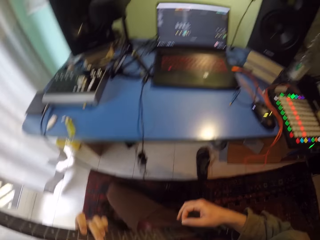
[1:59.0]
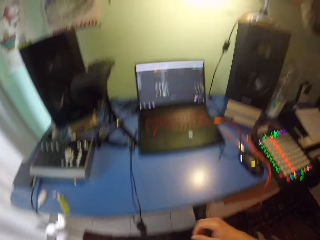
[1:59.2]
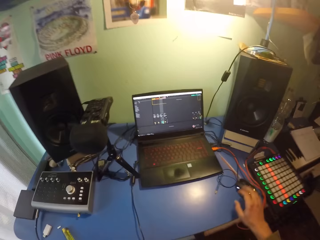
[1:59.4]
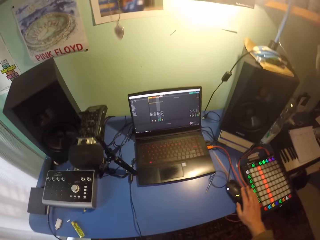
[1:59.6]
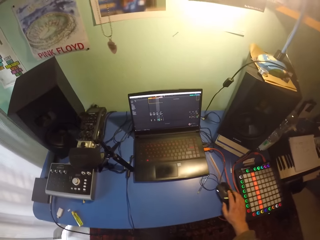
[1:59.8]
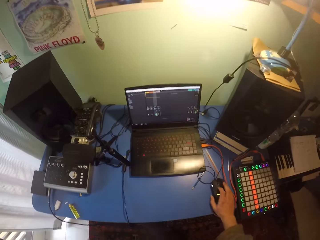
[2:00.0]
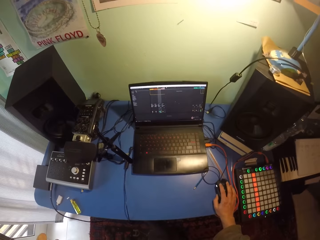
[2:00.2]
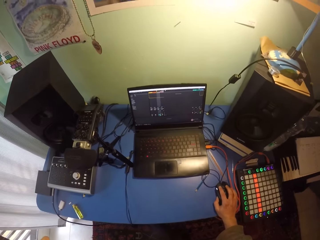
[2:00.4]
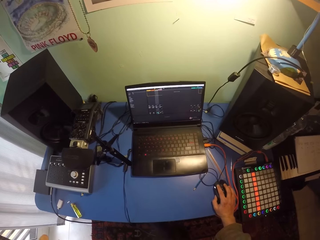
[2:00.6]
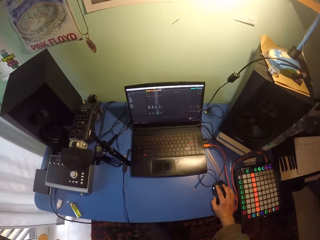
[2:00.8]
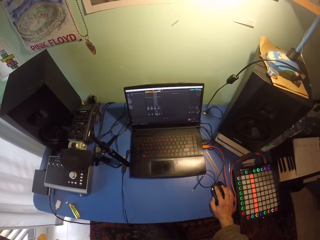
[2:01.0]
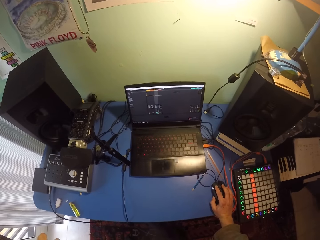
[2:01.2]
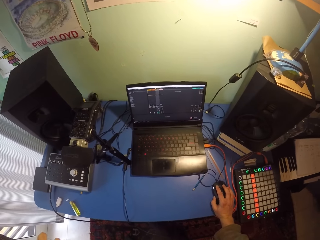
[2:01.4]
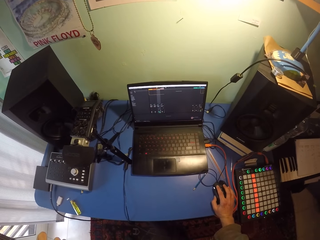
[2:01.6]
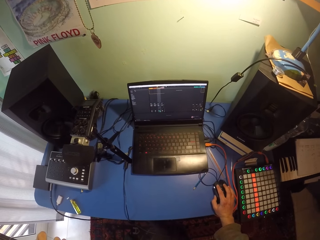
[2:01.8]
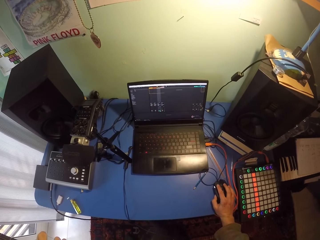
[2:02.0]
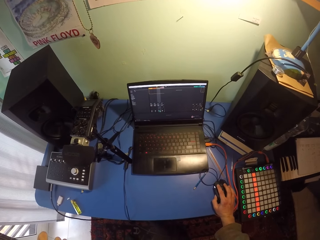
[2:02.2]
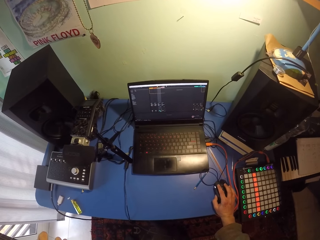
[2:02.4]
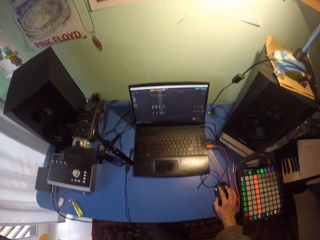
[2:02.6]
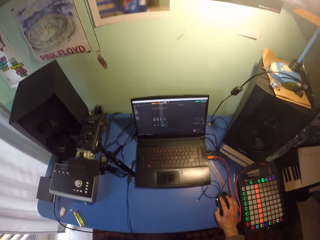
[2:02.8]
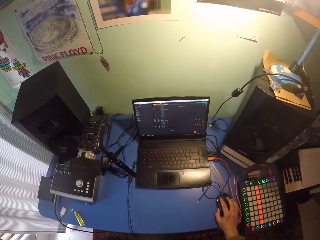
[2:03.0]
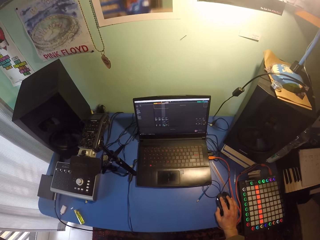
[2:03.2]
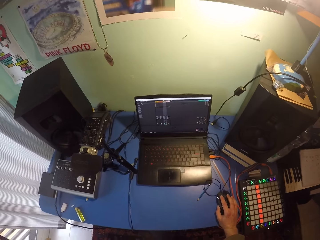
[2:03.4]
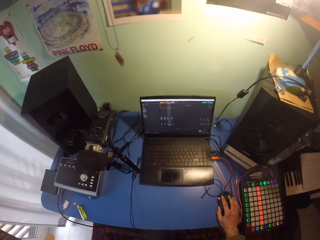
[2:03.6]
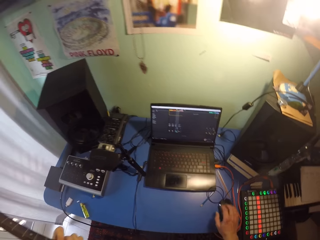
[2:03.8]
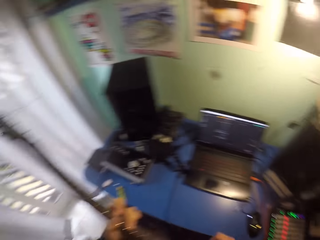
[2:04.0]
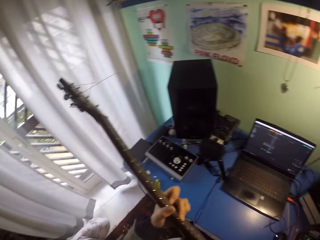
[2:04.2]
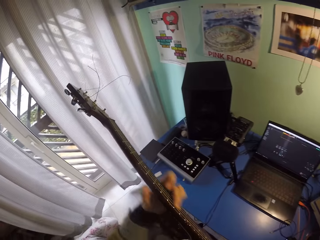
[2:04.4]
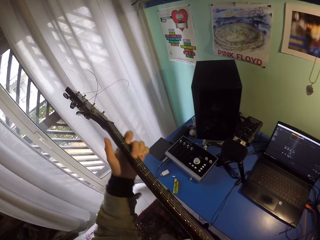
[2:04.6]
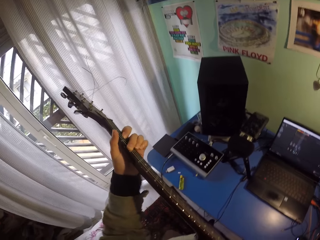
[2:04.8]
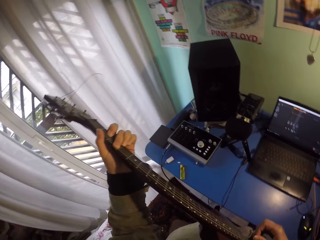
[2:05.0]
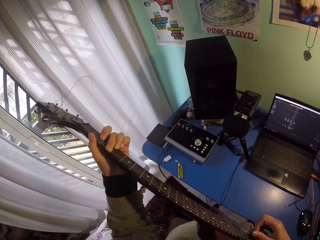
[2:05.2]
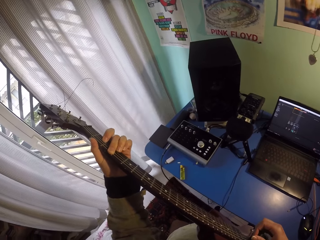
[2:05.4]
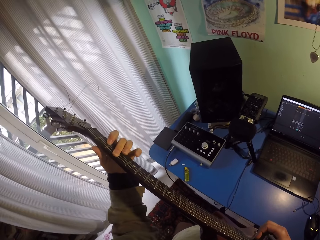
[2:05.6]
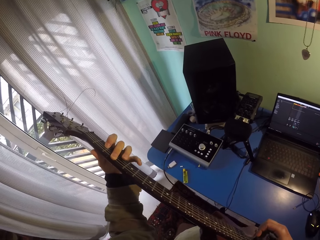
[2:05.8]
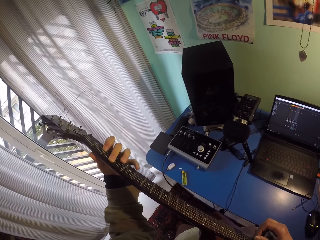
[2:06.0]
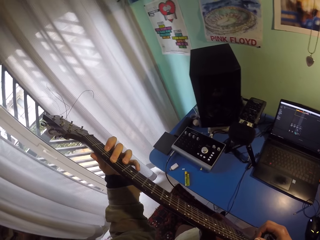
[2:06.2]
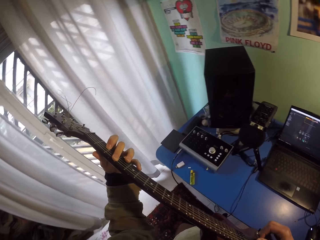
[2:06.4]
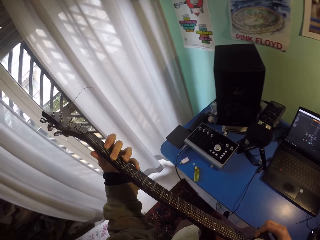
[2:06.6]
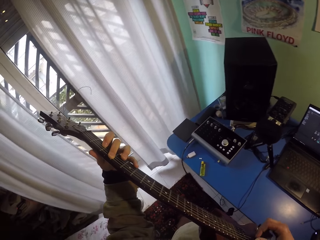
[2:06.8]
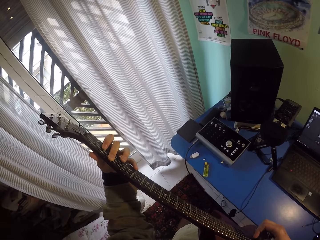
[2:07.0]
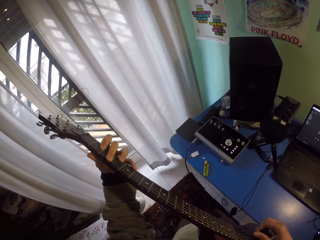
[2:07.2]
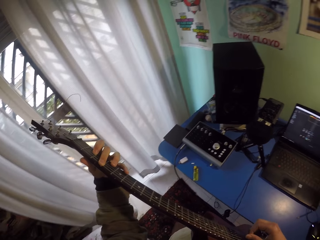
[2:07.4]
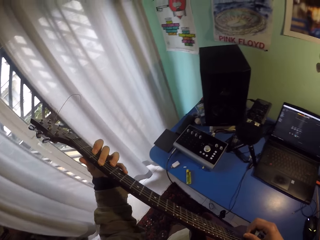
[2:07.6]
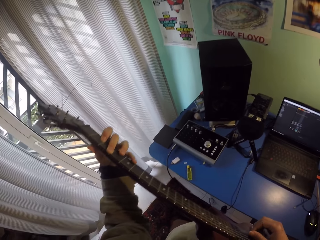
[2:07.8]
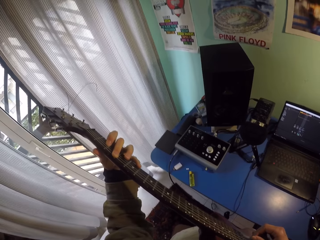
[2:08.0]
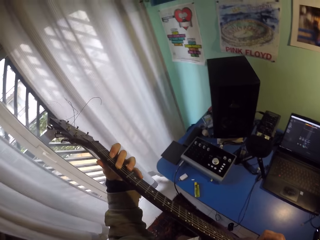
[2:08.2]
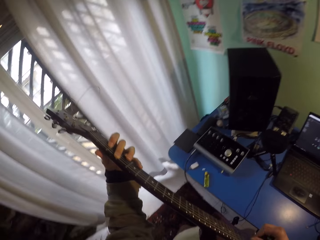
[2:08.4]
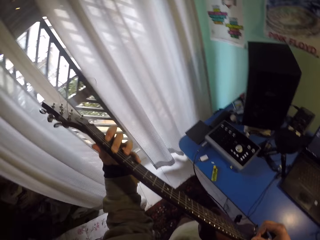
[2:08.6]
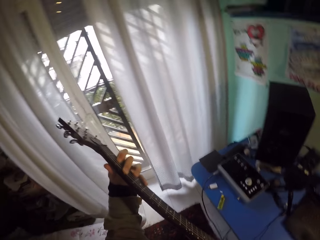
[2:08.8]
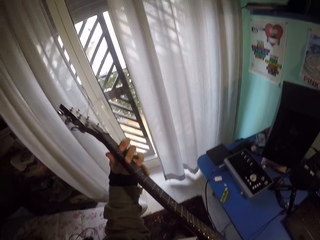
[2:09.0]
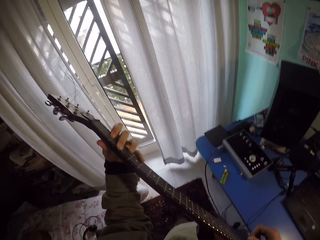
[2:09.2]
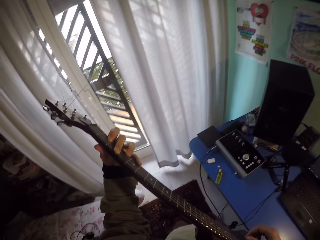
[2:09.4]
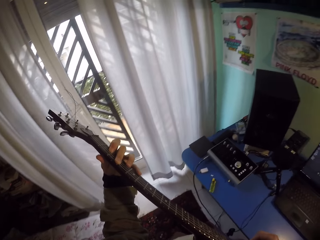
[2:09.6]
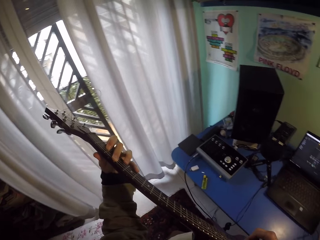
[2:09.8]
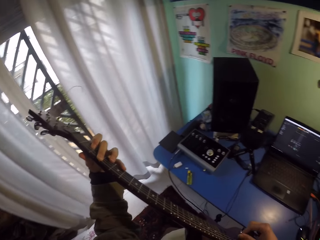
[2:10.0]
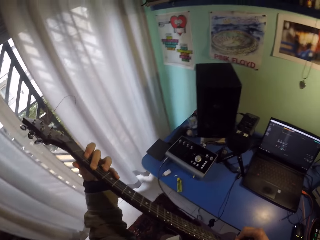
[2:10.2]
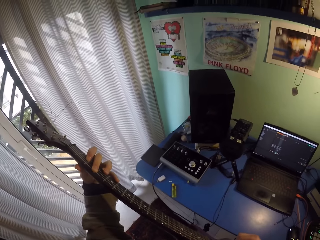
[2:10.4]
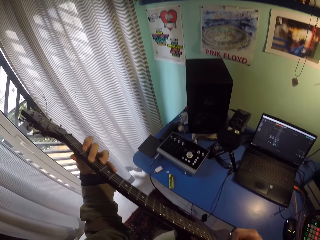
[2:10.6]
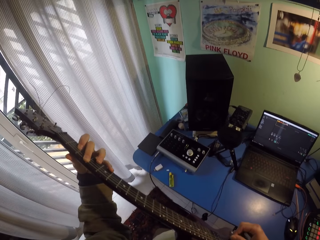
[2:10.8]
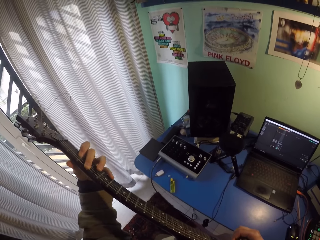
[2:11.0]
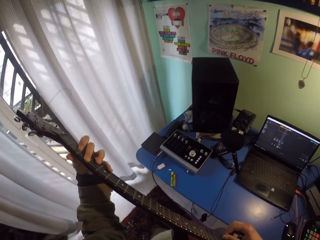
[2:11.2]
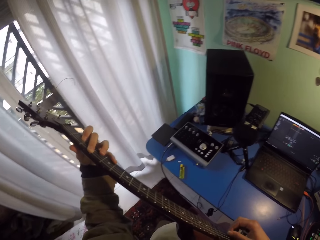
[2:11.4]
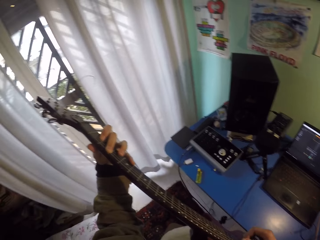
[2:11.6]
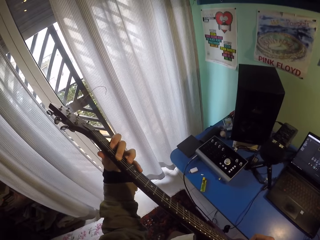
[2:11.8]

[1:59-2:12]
The camera wearer uses the mouse. They play the guitar.
